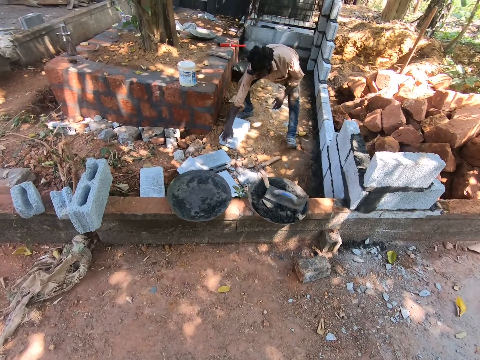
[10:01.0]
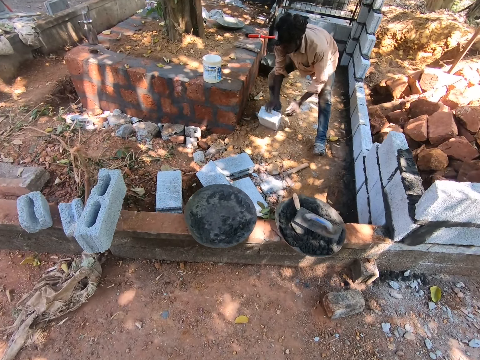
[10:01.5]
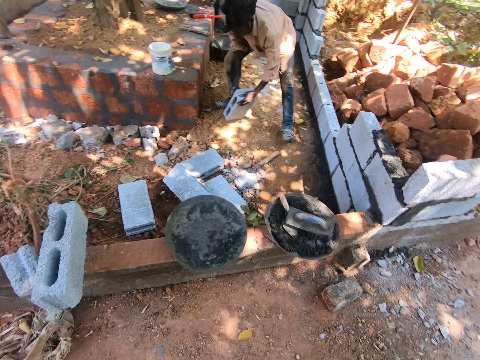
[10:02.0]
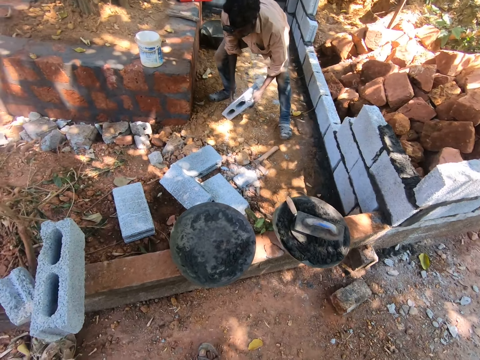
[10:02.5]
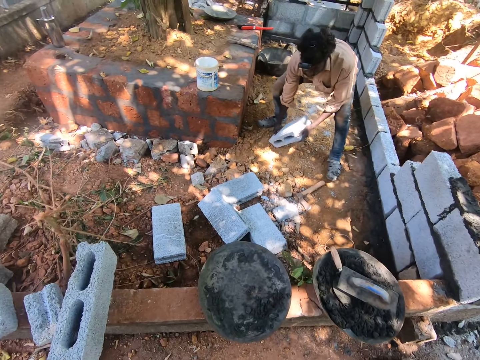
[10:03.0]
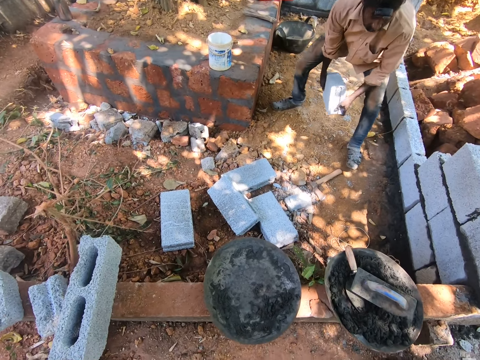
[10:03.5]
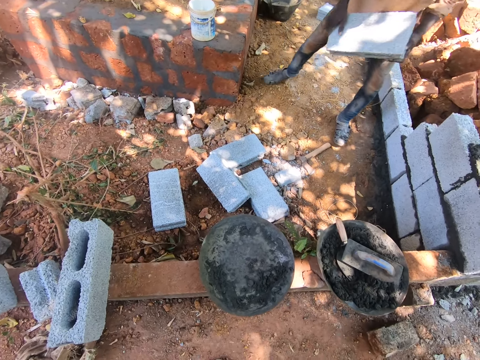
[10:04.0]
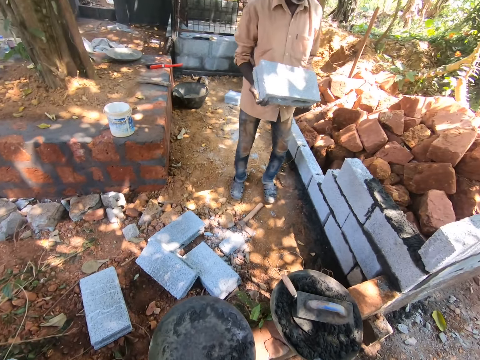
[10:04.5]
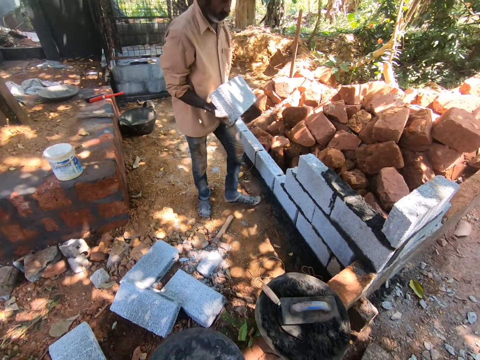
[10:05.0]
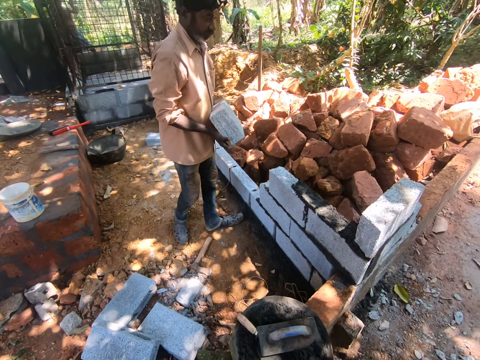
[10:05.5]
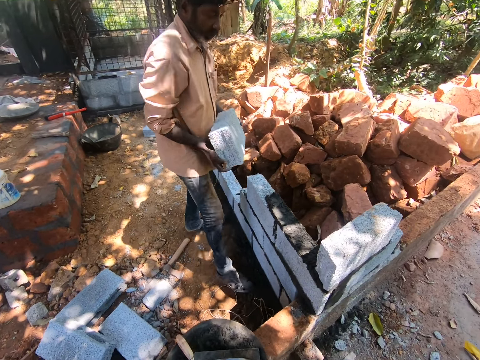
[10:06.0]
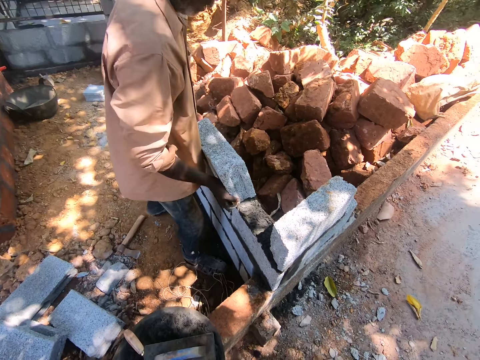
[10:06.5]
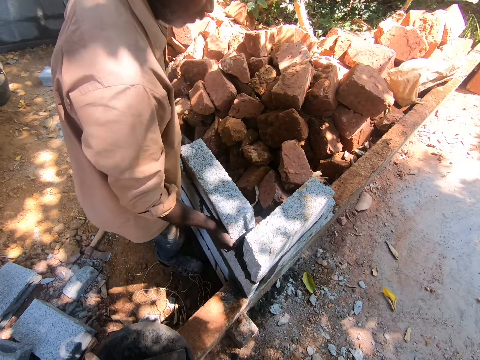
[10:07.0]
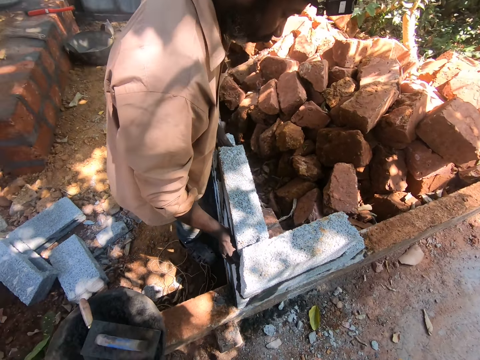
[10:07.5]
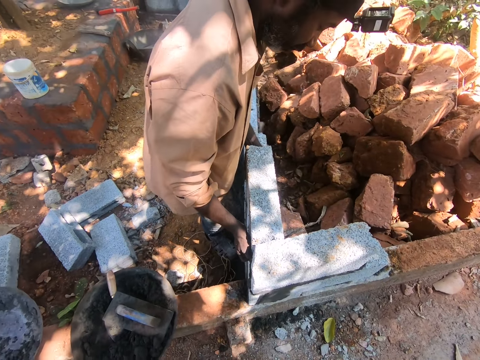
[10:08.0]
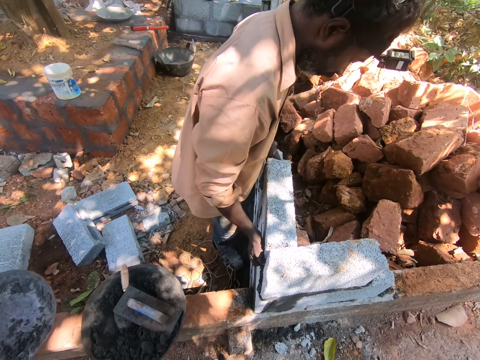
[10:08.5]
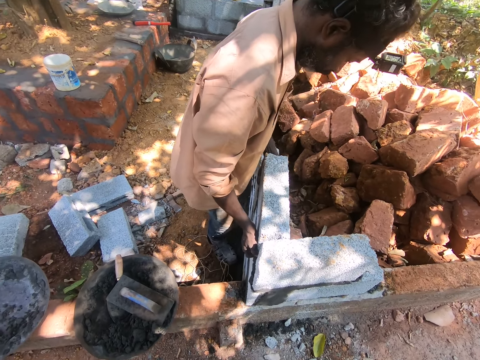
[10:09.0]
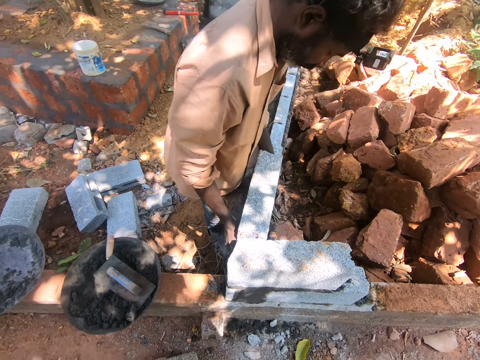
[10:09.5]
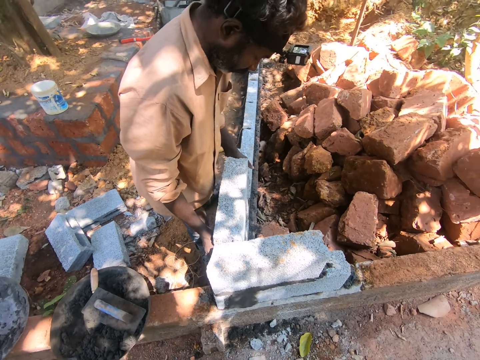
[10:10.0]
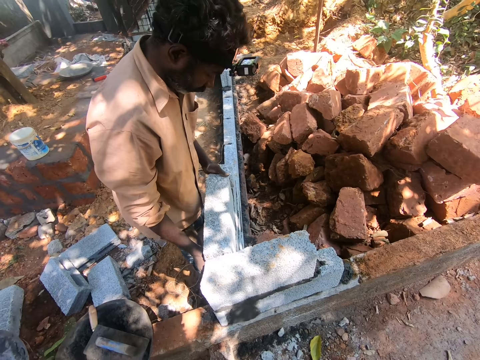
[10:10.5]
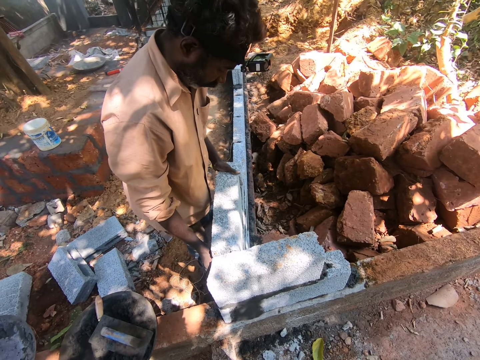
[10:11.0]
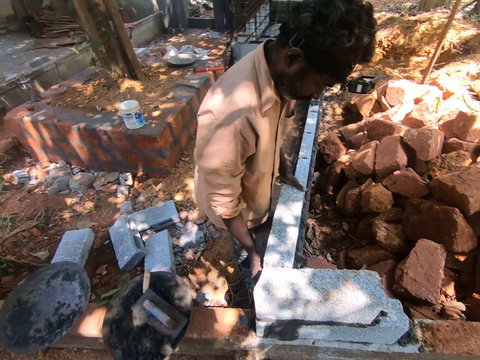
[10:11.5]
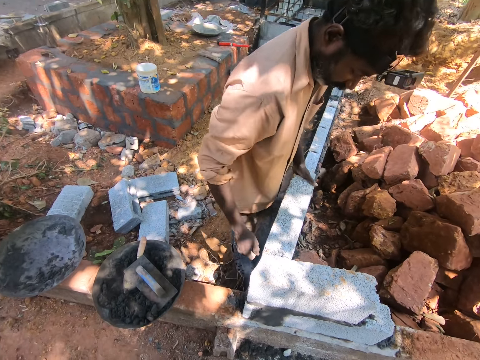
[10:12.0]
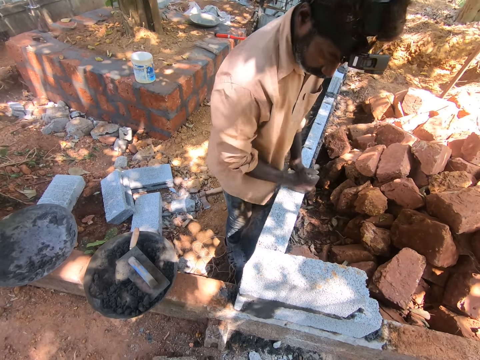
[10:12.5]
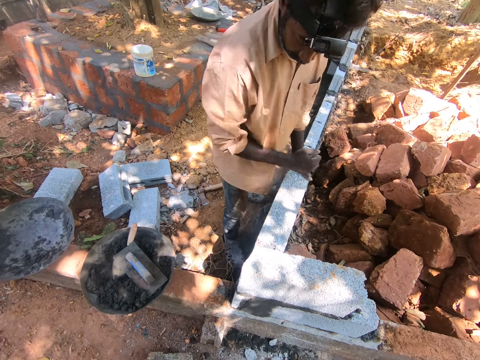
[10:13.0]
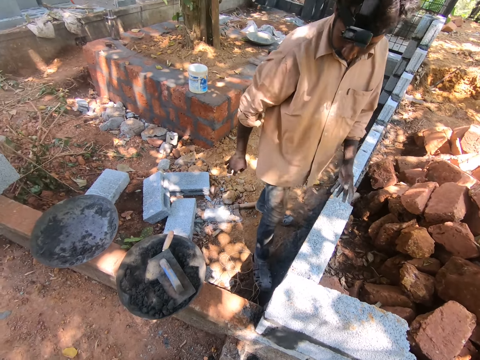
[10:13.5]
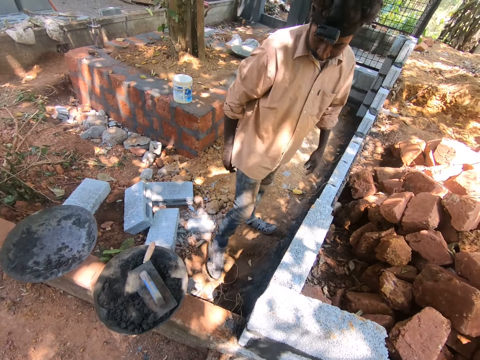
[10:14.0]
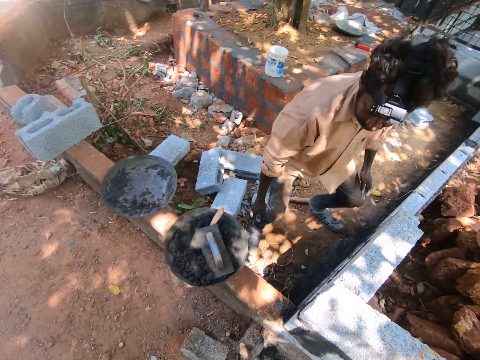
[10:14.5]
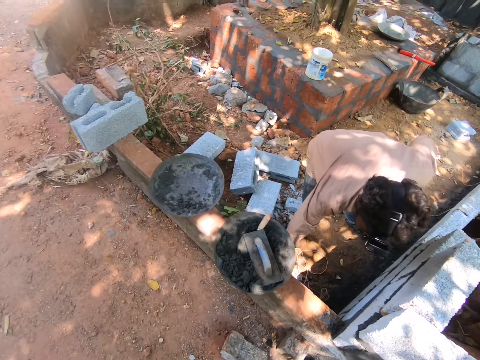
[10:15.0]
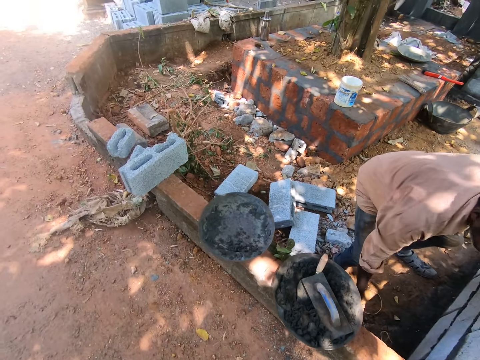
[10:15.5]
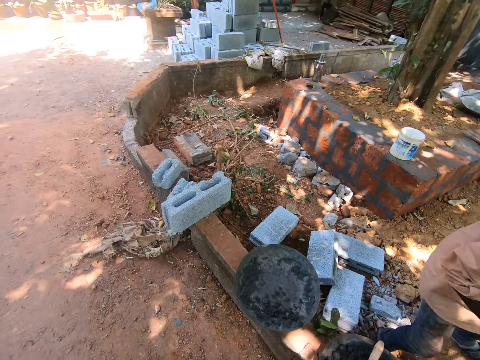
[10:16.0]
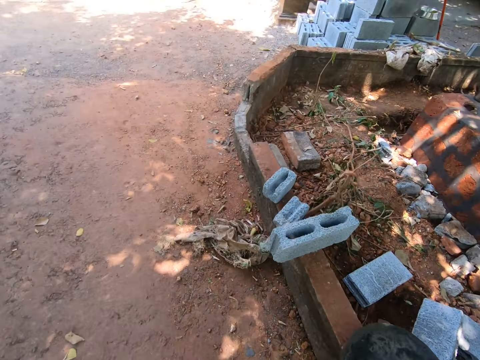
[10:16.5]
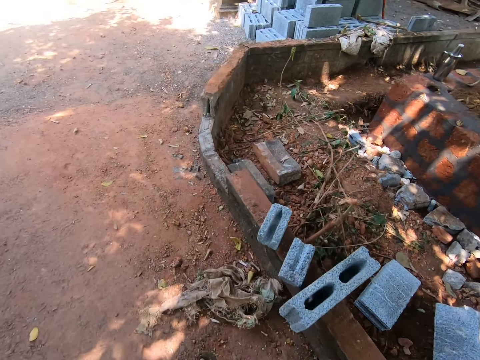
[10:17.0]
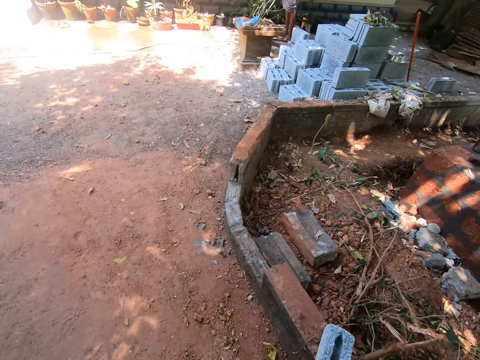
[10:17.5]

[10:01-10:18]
The man lifts a brick from the ground with his hands. The camera wearer converses with the man. The man sets the brick on a brick with his hands. The man hits the brick with his right hand. The man lowers his right hand towards the ground. The man raises his right hand from the ground.

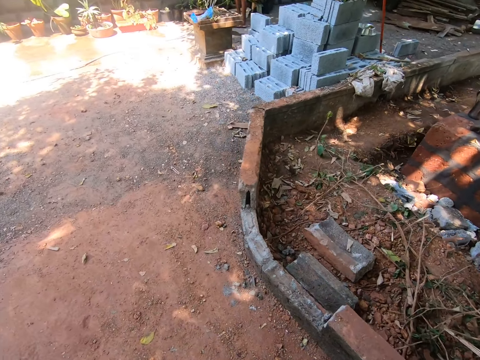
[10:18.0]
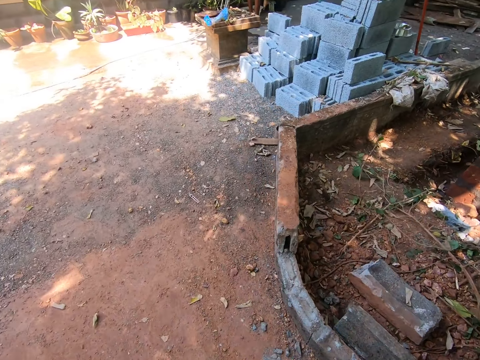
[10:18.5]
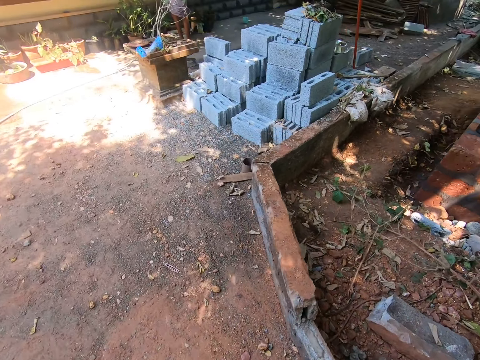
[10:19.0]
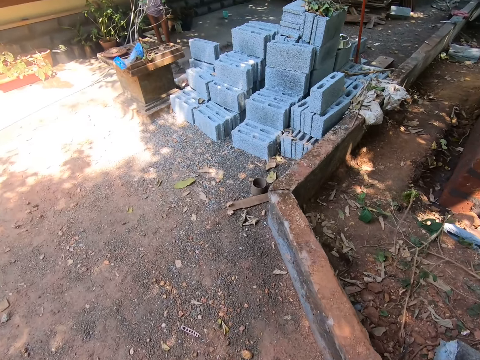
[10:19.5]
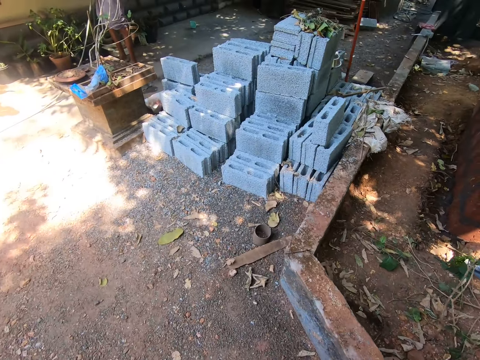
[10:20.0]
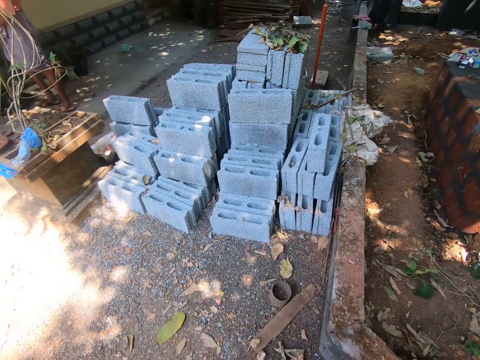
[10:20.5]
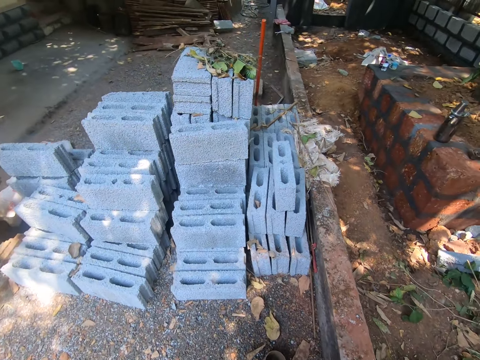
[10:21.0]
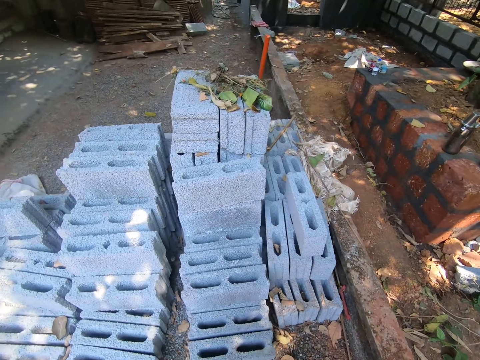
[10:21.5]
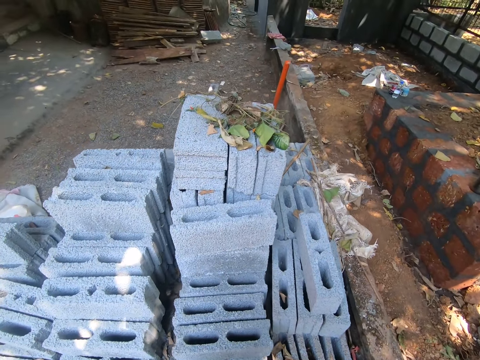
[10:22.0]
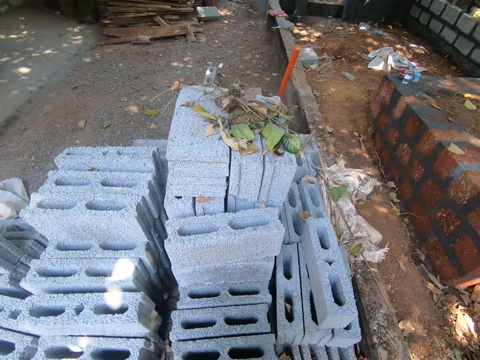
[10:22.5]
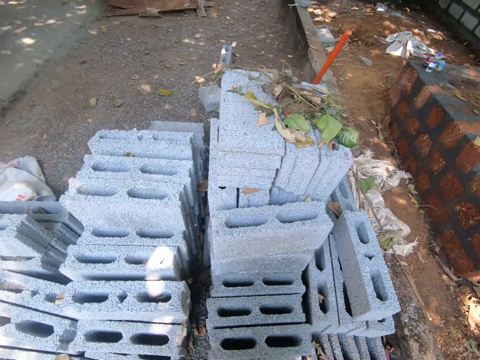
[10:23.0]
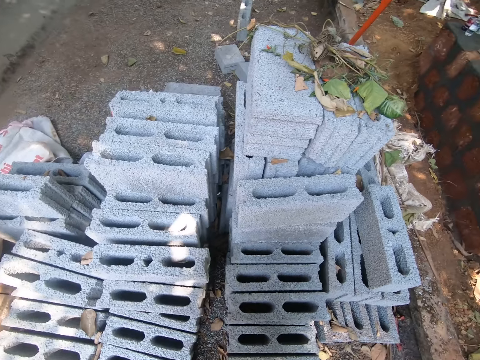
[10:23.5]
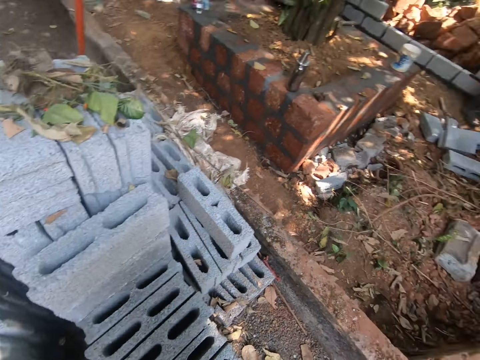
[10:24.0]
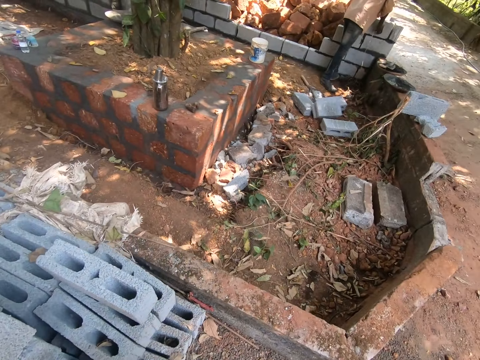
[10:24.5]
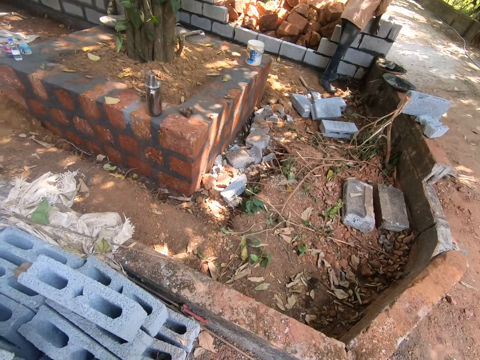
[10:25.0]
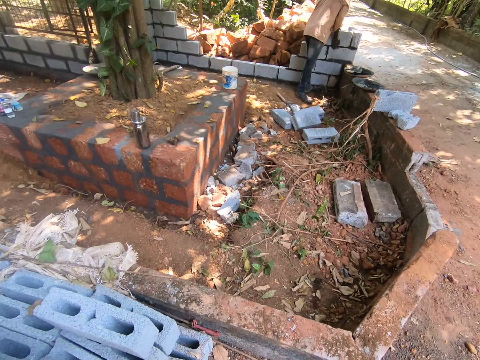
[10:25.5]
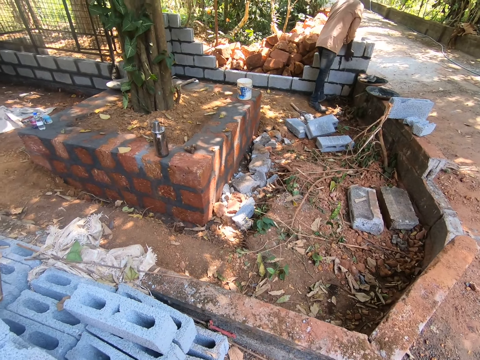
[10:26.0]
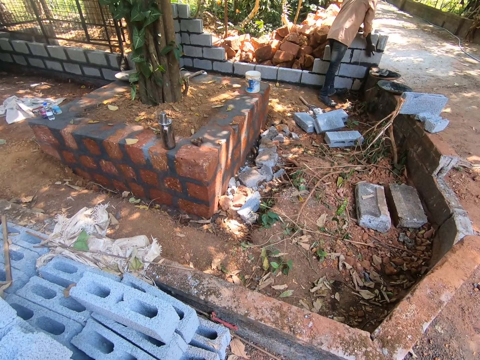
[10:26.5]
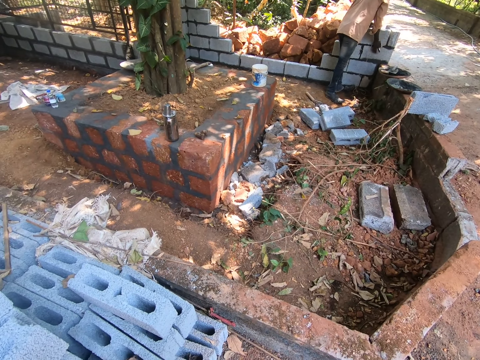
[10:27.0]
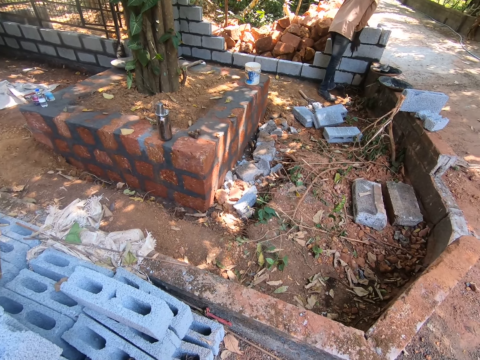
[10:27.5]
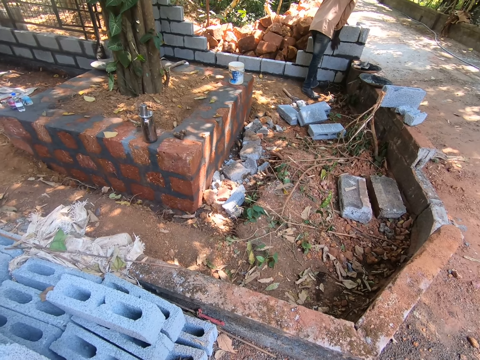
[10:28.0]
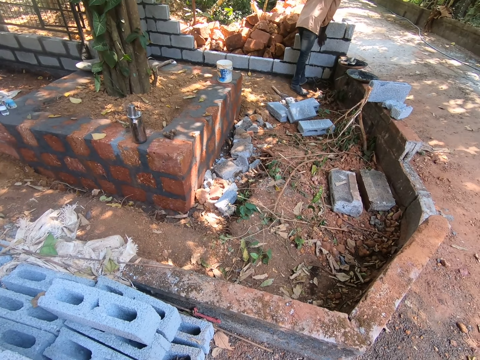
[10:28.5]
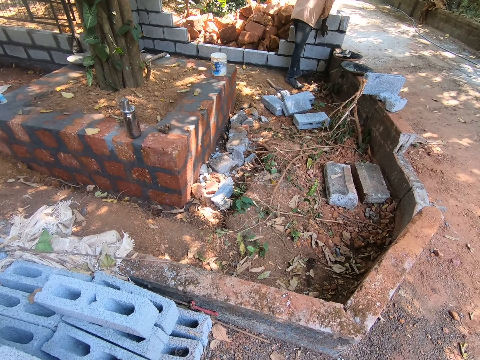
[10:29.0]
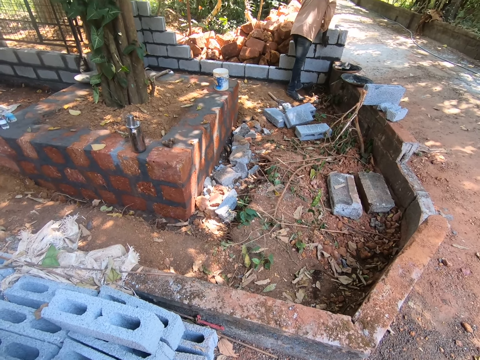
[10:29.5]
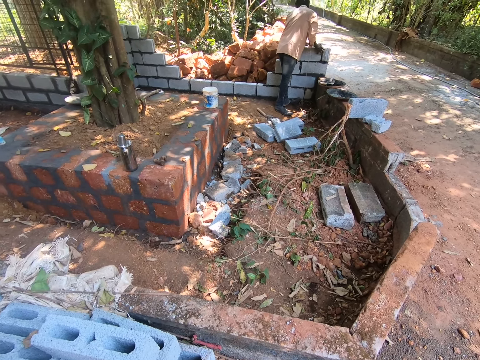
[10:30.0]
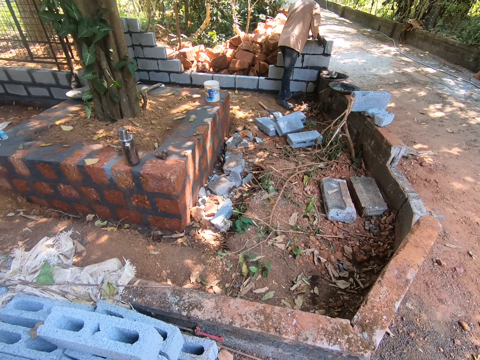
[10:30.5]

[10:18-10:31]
The camera wearer walks towards the stack of bricks. They look around. The man hits the brick with the trowel in his right hand.
